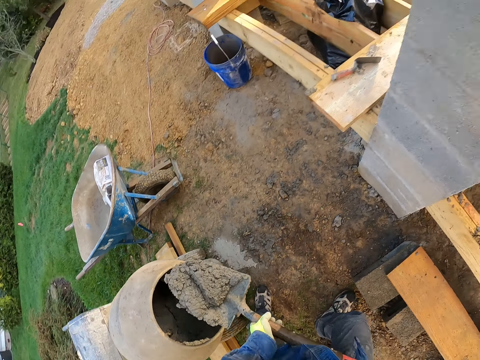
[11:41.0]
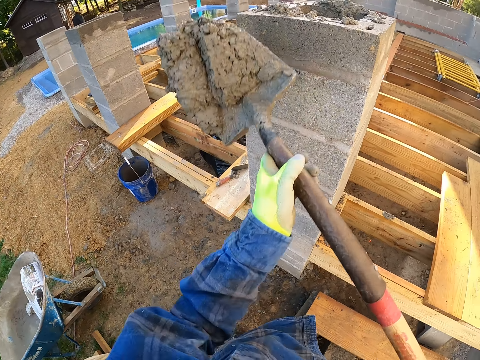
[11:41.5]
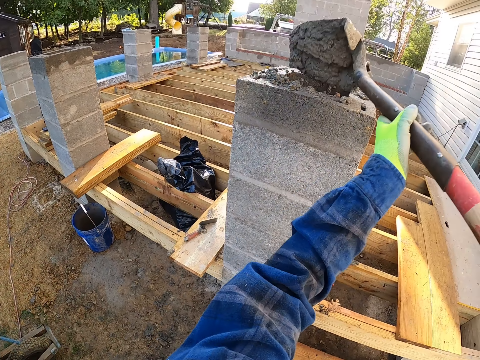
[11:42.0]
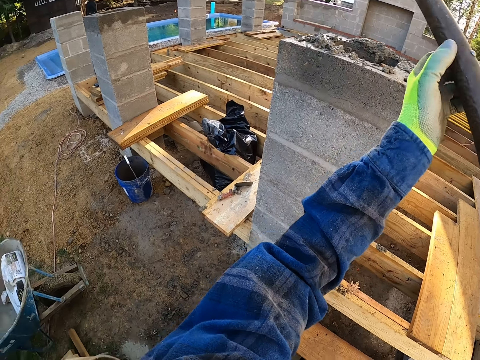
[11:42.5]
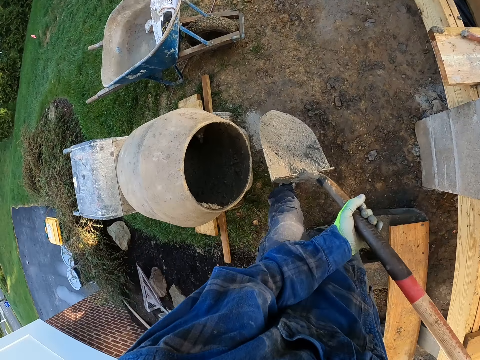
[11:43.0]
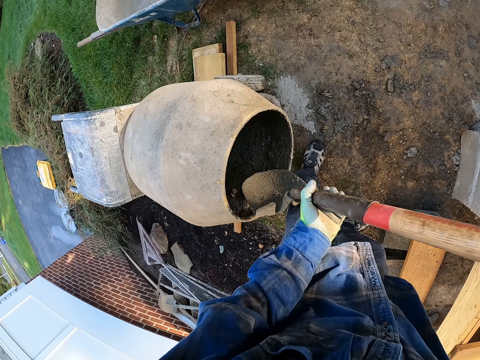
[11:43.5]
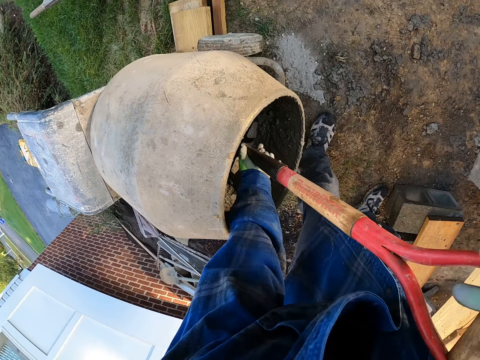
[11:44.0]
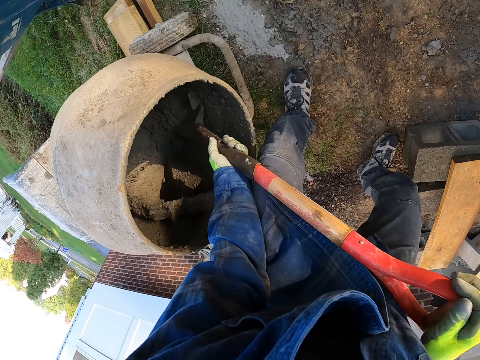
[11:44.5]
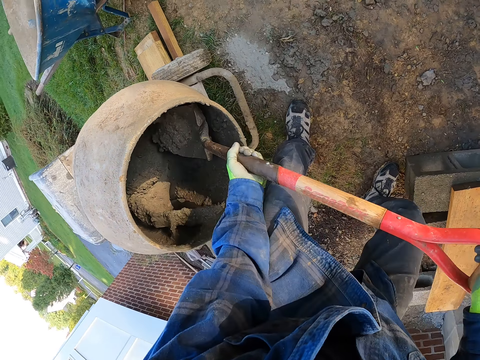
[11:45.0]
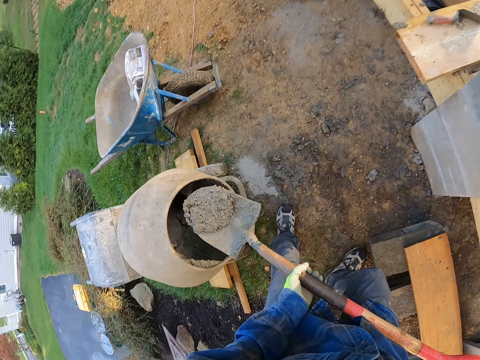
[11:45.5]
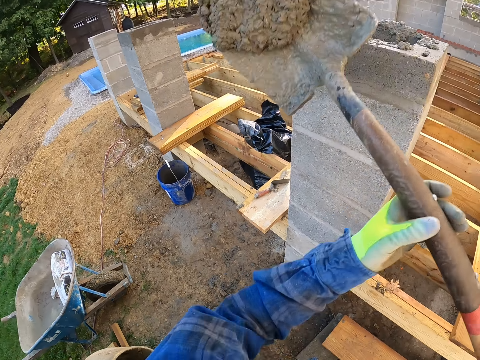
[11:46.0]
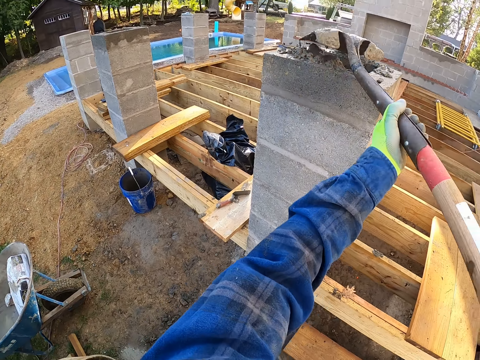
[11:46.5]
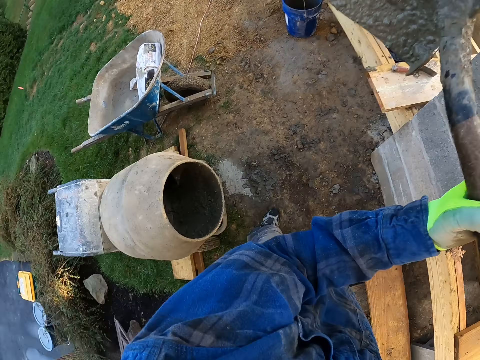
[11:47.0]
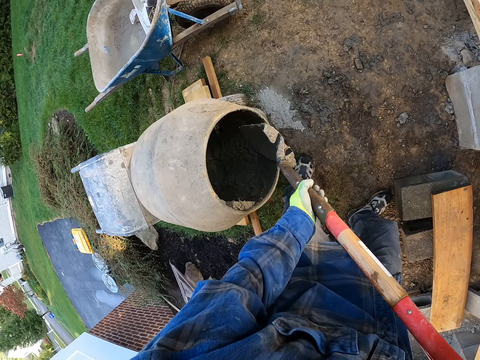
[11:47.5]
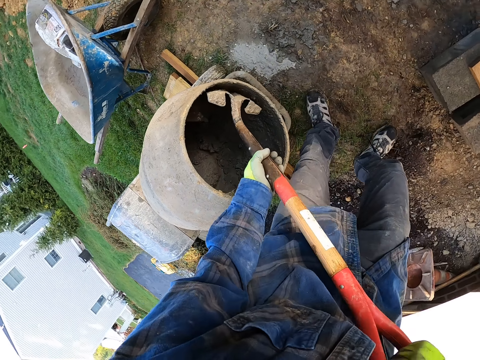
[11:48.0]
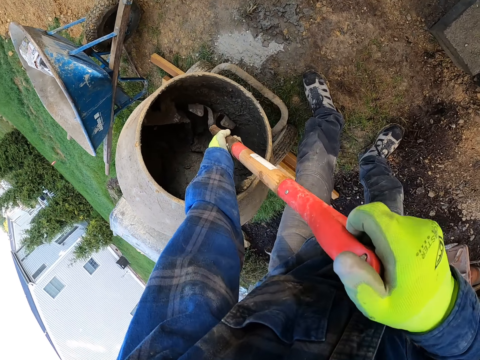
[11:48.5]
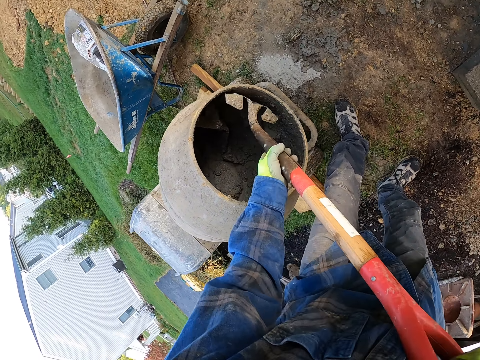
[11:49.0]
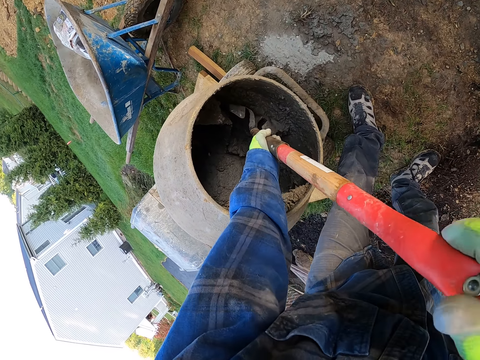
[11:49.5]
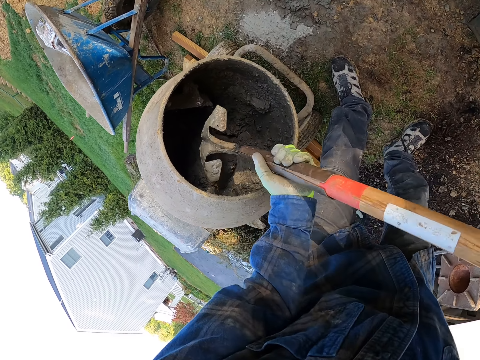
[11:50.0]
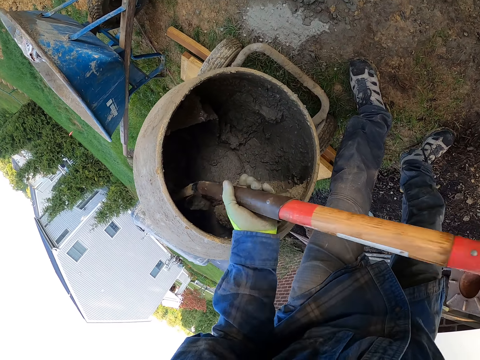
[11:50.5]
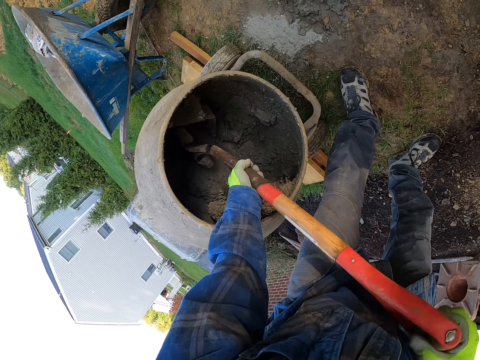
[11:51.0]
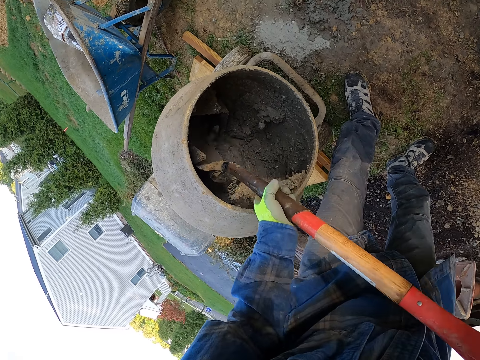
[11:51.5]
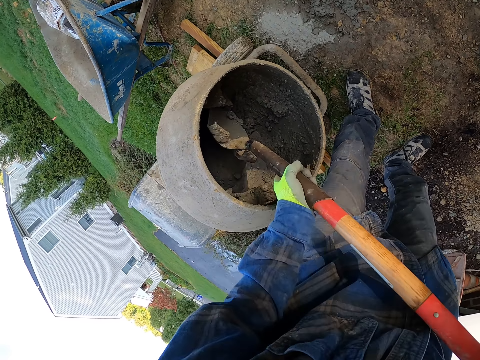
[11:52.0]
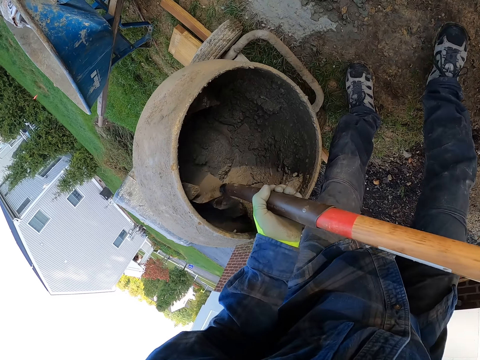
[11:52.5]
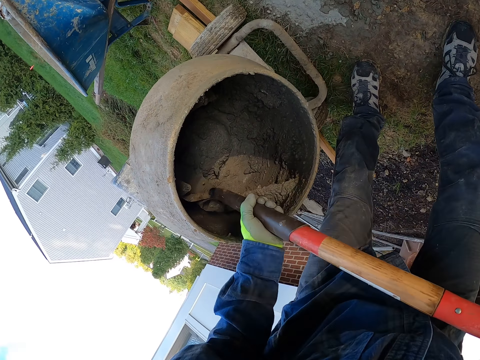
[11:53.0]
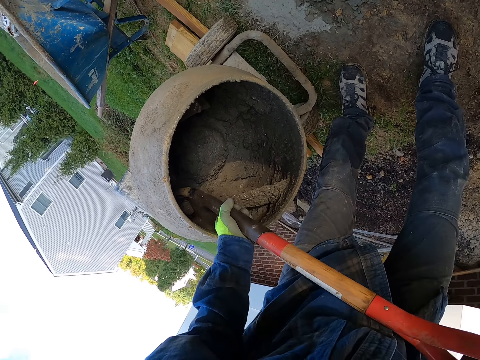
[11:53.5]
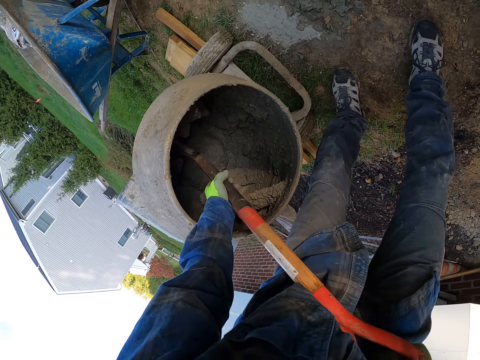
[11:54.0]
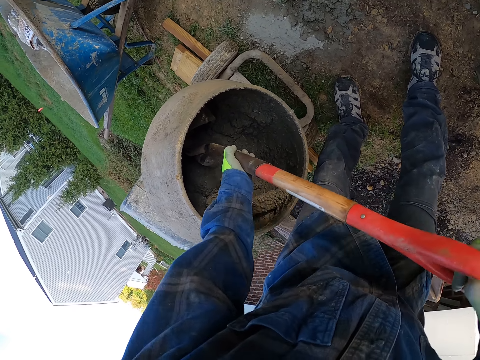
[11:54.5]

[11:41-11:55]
The camera wearer pours the concrete into the pillar. They pack the concrete from the cement mixer with the shovel. They pour the concrete into the pillar. They gather the concrete in the cement mixer with the shovel.

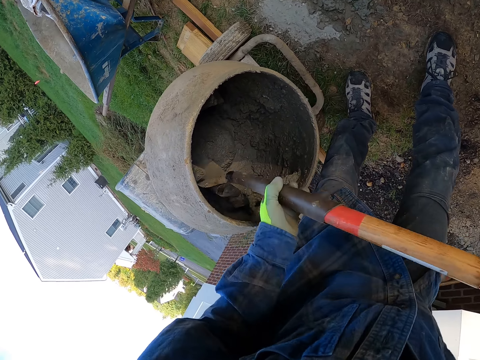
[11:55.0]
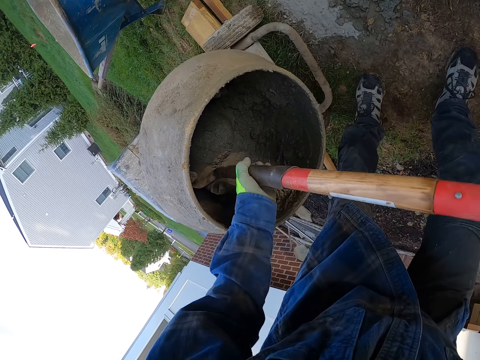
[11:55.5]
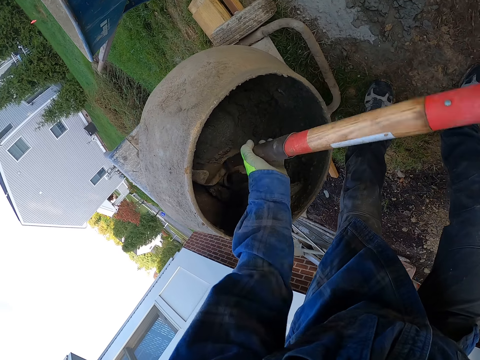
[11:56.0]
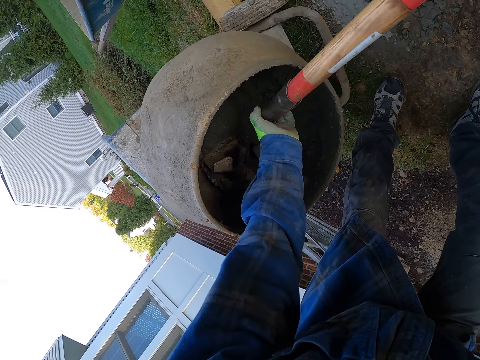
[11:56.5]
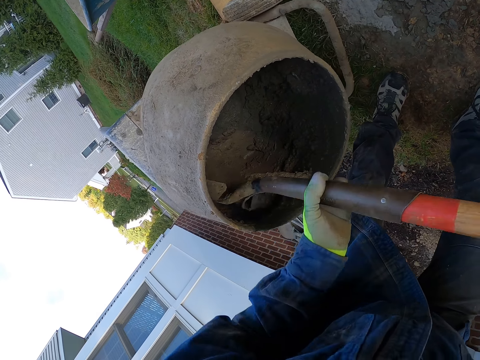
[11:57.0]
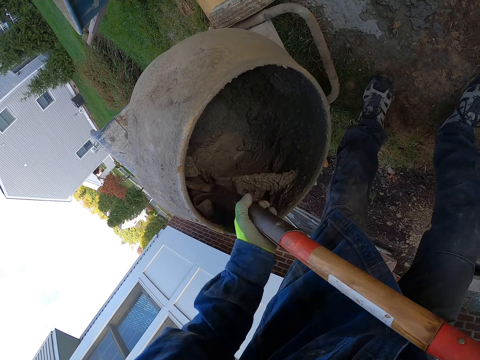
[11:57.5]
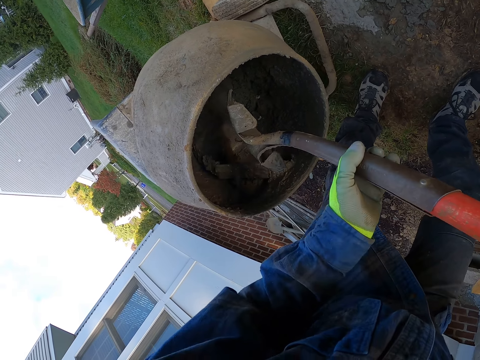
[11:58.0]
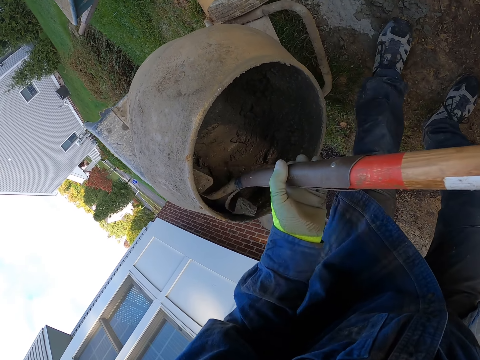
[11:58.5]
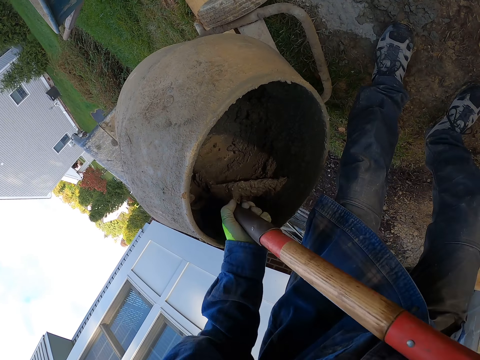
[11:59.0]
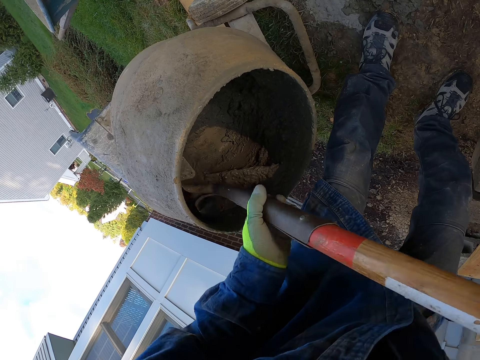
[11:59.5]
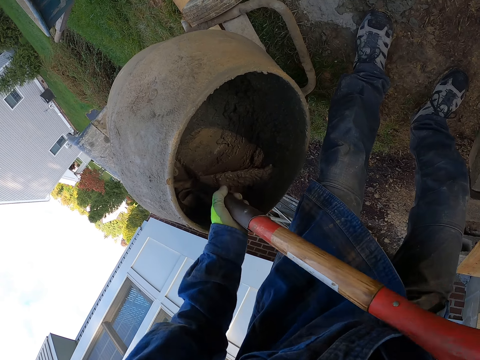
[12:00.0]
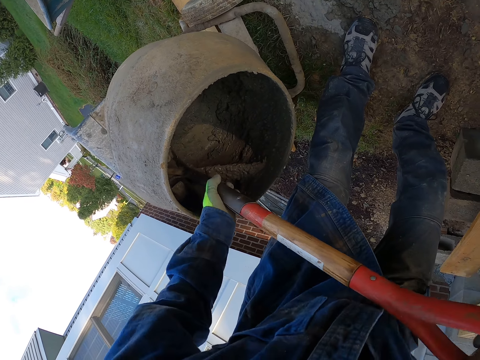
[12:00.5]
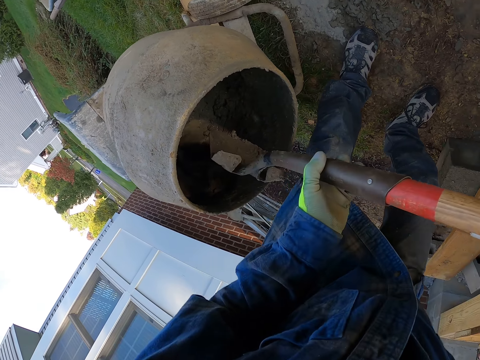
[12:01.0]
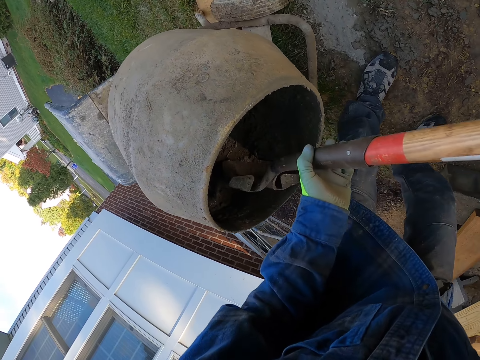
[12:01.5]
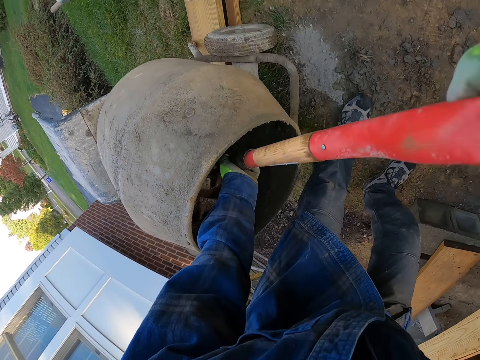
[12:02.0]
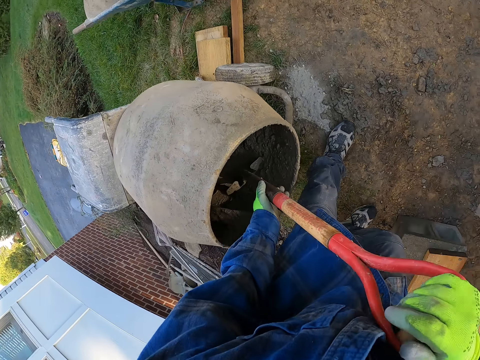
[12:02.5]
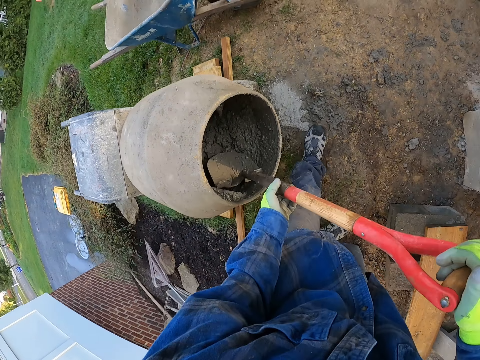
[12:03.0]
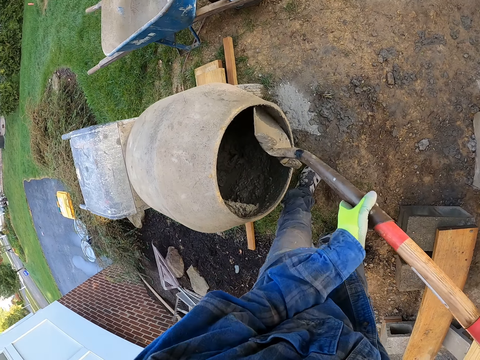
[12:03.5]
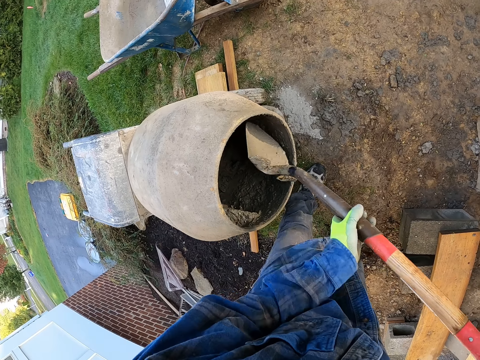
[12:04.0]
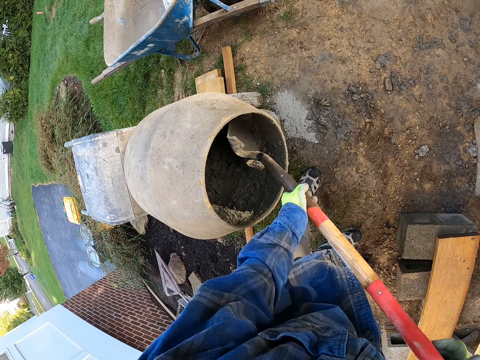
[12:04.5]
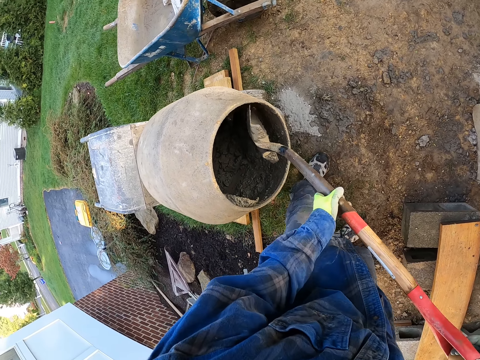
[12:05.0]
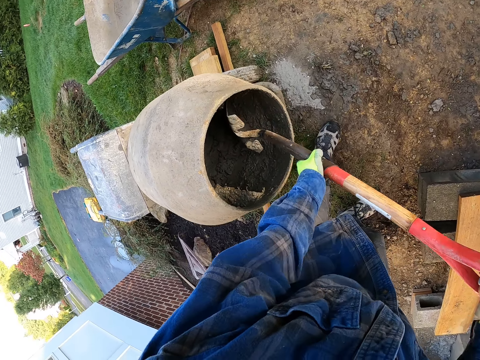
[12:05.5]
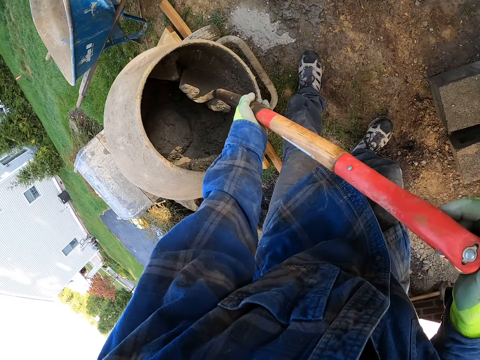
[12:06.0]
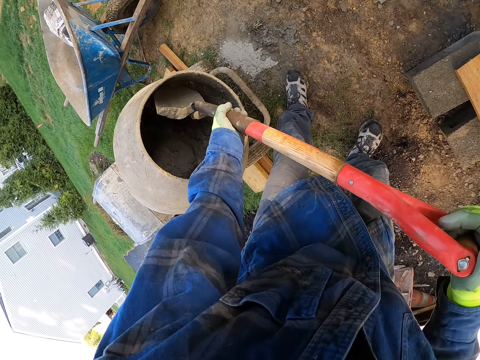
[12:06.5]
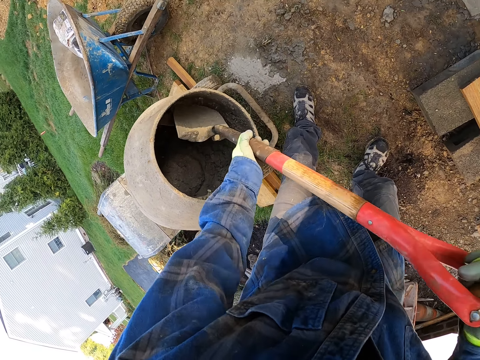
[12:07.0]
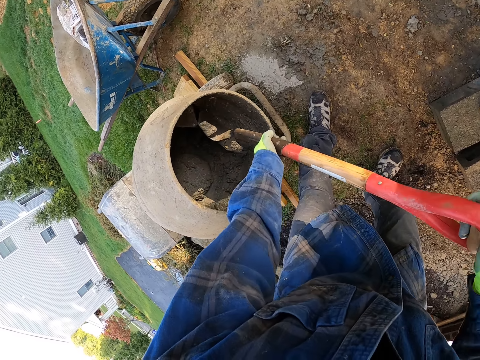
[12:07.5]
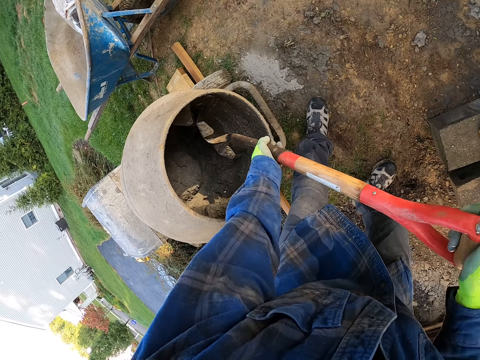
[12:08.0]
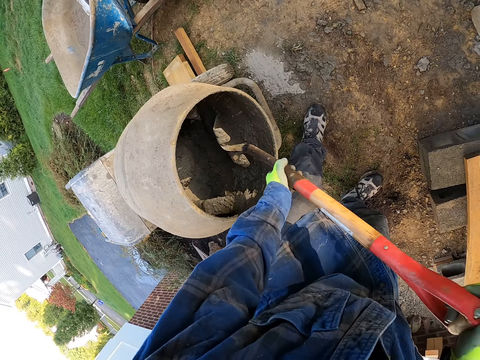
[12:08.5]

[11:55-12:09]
The camera wearer removes the concrete from the side of the mixer with the spade.
